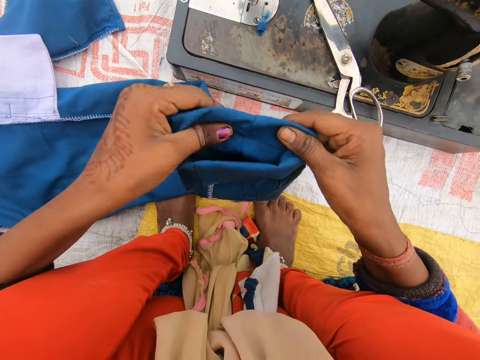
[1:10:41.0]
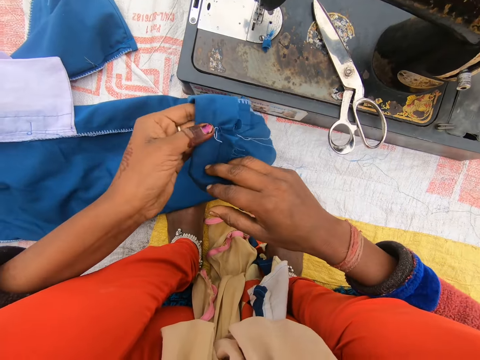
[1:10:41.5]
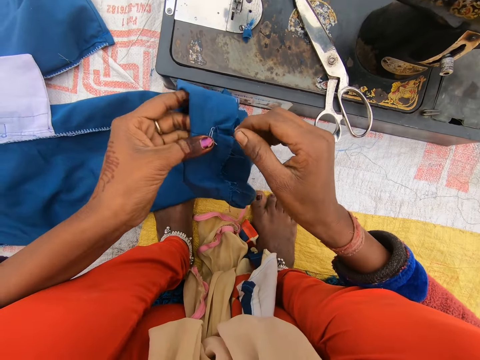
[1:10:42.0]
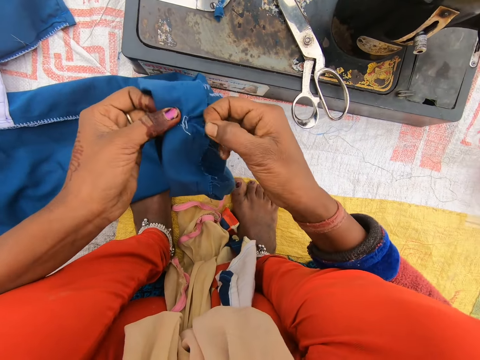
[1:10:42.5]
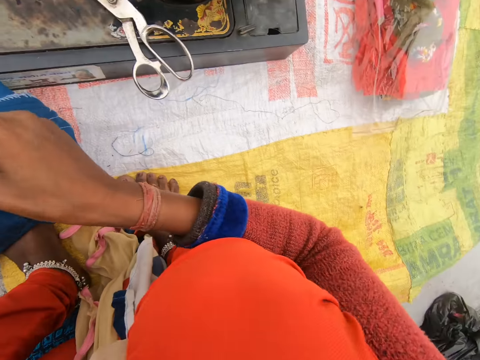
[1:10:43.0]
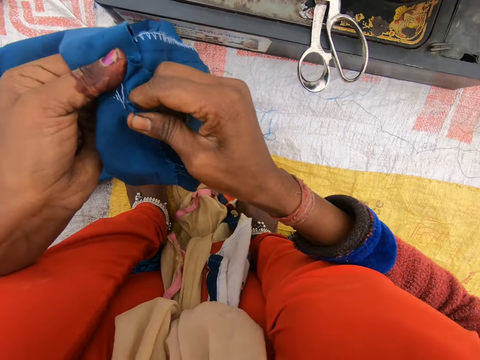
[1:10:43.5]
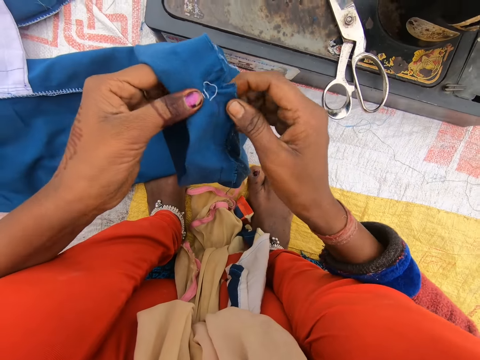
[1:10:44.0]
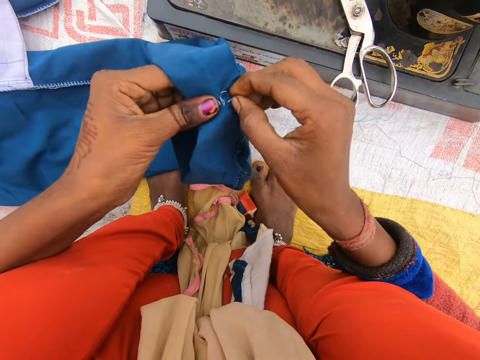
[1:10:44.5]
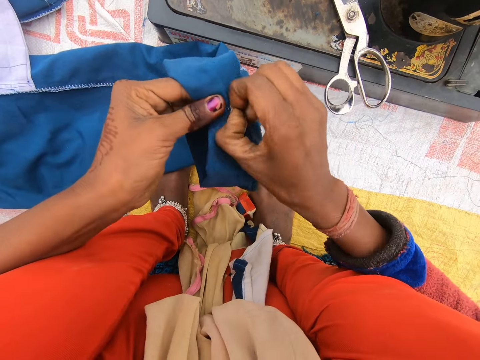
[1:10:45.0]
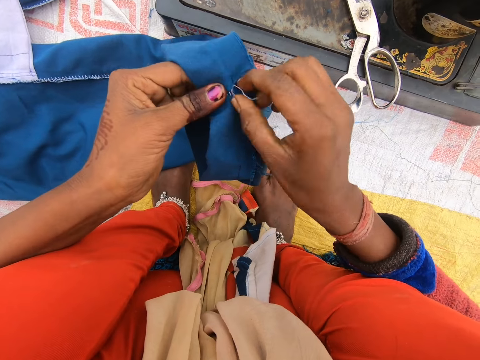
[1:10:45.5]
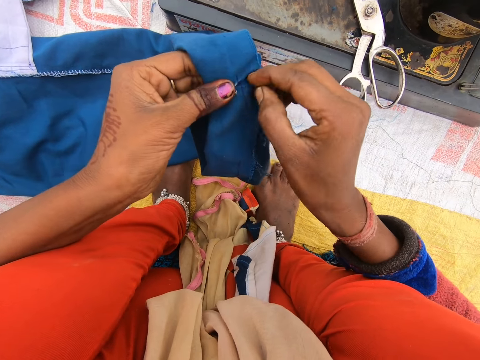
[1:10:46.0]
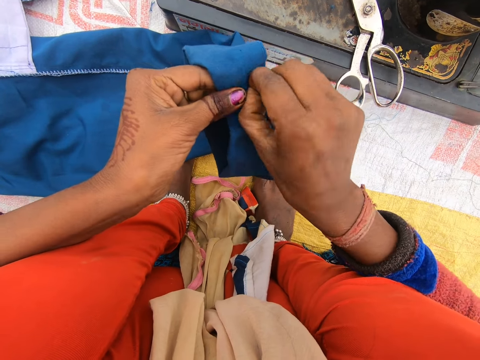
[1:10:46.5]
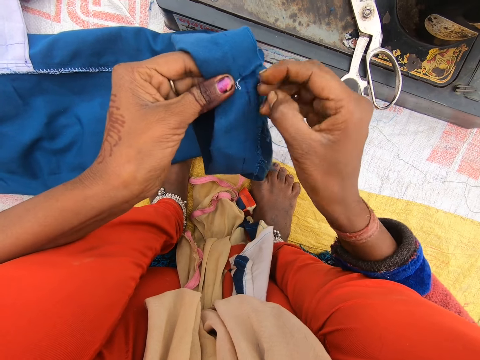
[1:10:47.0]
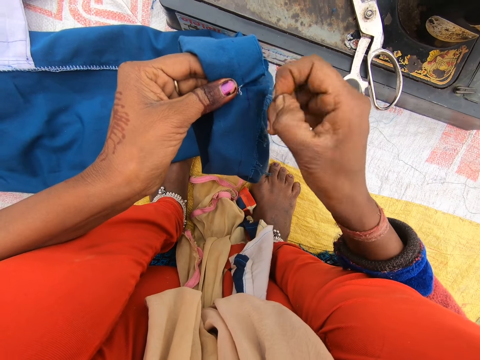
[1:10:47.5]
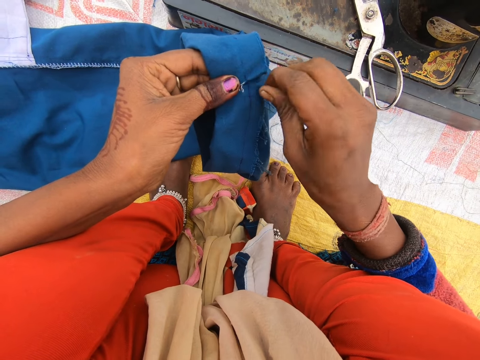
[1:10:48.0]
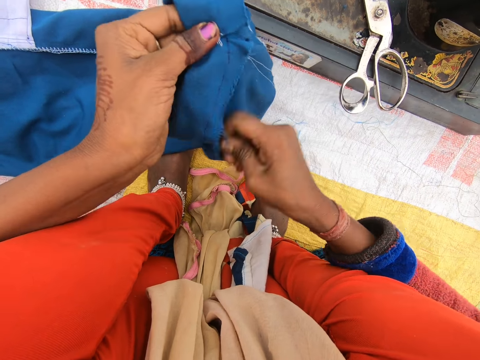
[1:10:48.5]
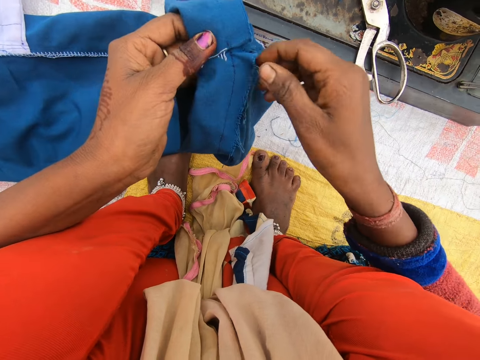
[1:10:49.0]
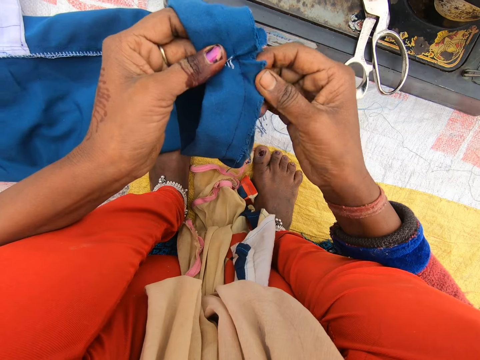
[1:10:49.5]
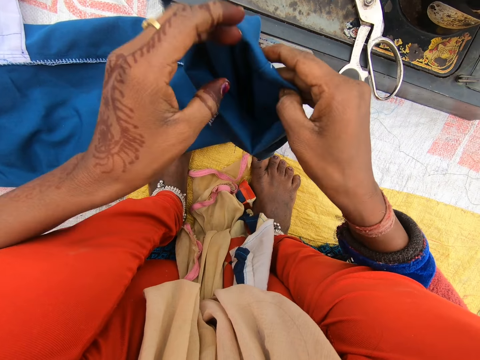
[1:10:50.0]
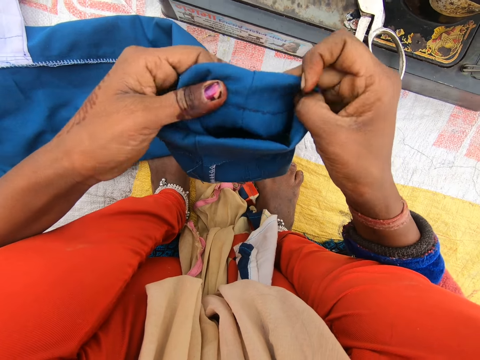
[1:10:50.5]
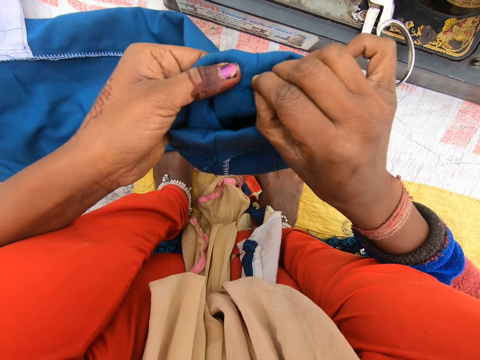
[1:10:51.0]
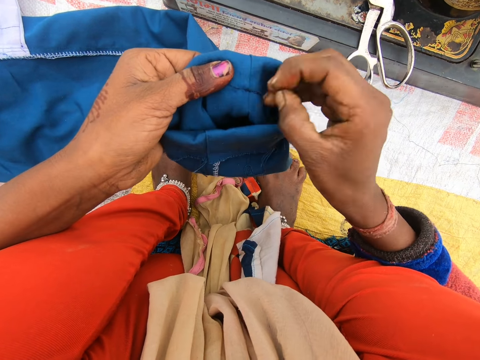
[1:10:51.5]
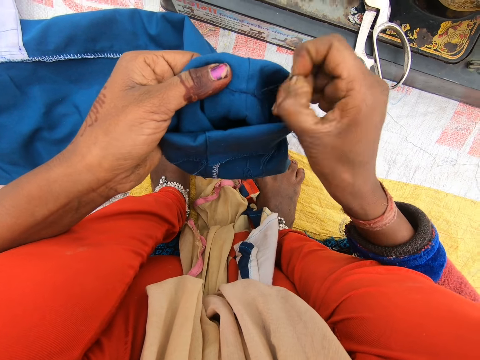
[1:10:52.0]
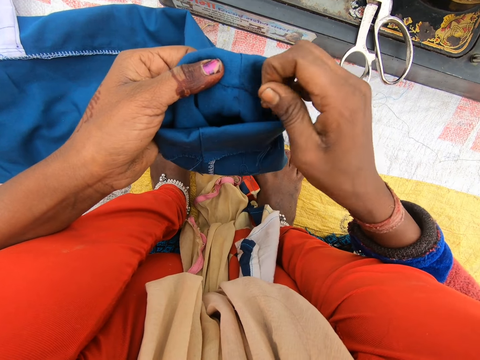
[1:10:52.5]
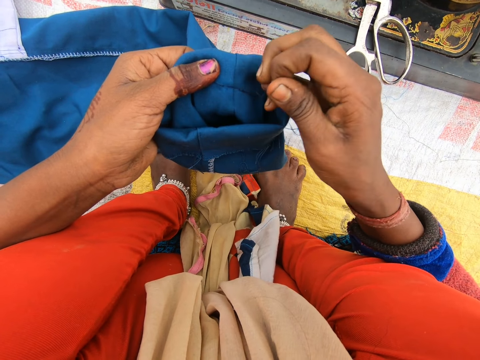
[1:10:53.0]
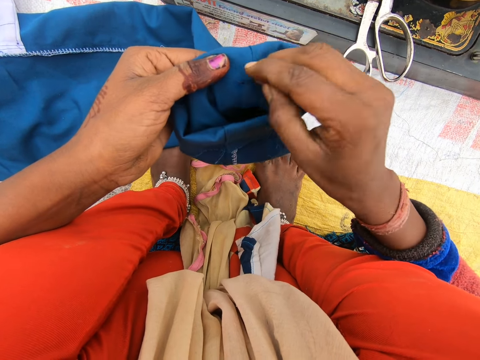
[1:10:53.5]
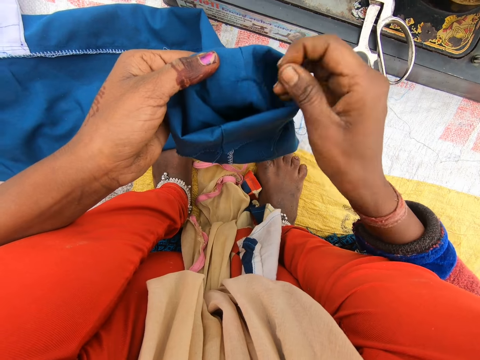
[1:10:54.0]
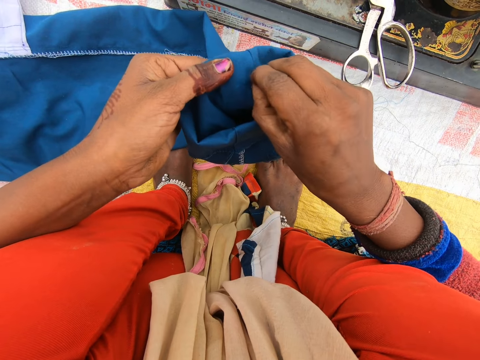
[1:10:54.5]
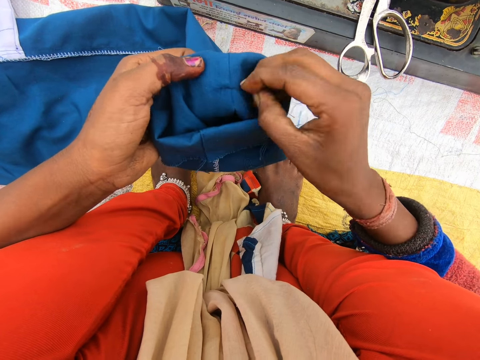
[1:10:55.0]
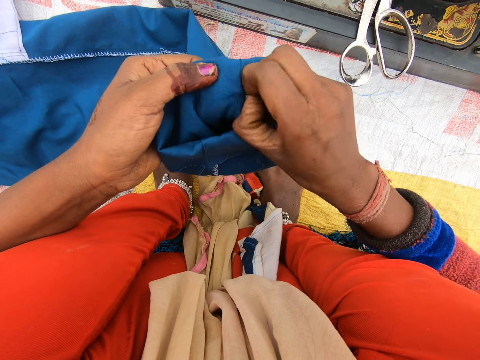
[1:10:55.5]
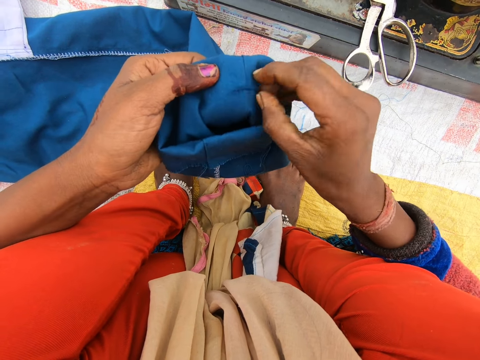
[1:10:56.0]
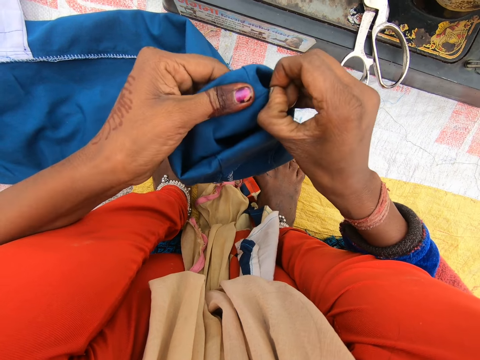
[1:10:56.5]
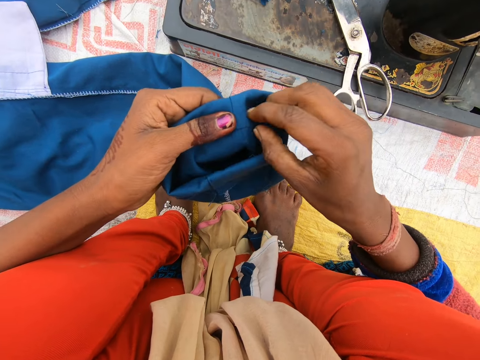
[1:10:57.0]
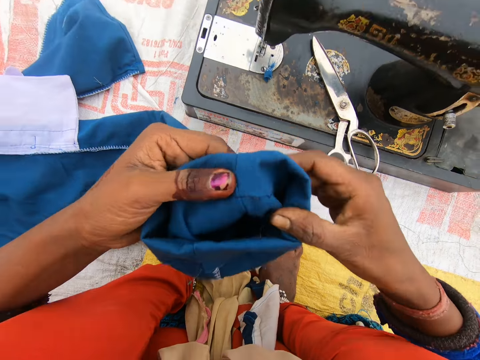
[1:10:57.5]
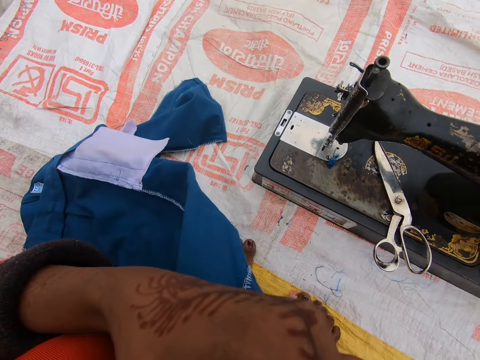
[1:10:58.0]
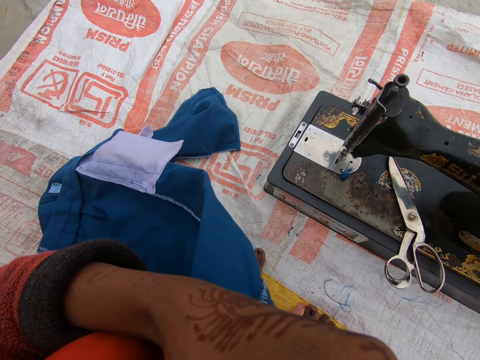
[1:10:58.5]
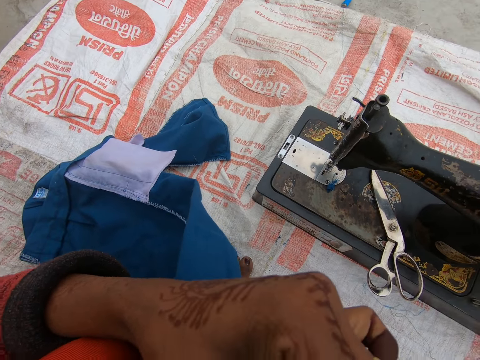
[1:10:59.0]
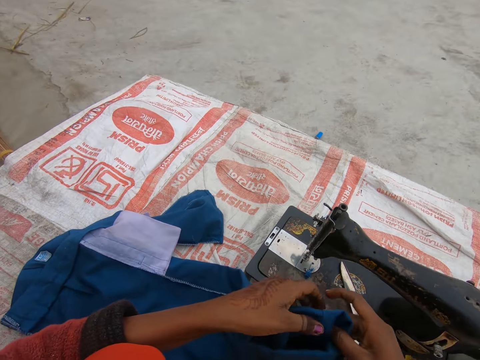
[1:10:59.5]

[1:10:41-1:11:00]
The camera wearer pulls the threads. They bite the cloth.

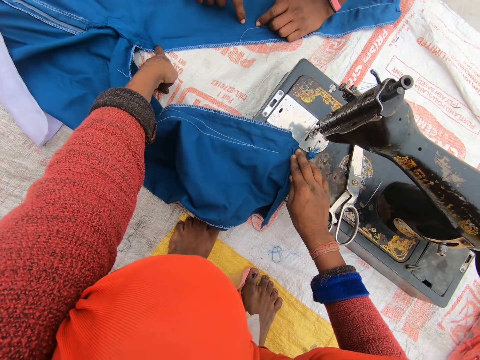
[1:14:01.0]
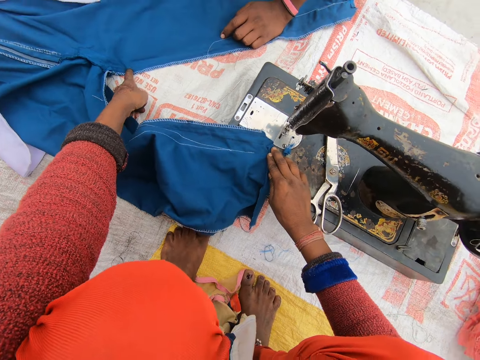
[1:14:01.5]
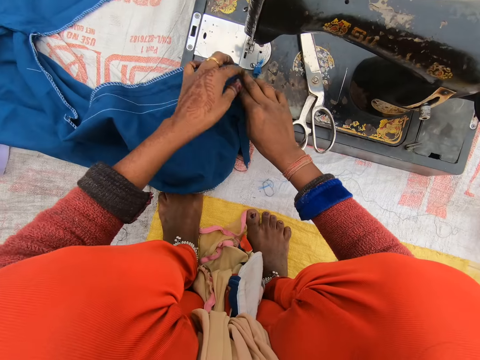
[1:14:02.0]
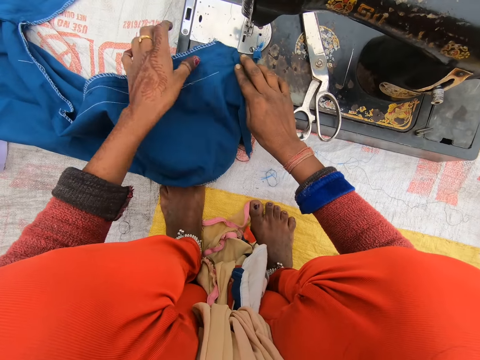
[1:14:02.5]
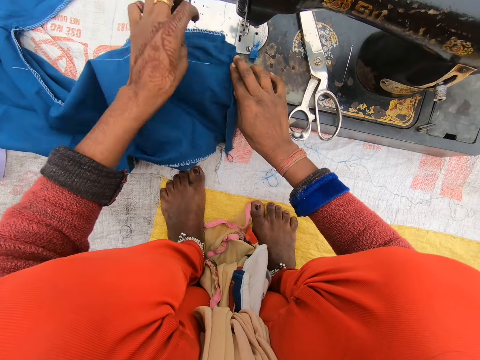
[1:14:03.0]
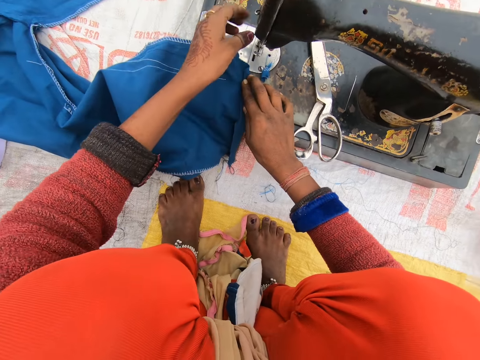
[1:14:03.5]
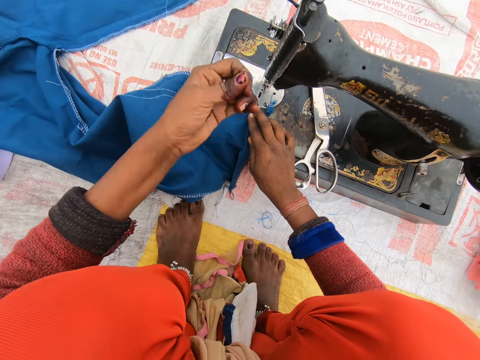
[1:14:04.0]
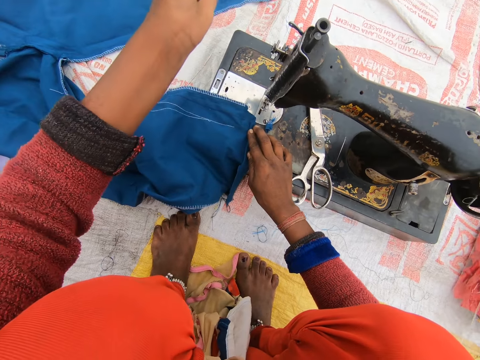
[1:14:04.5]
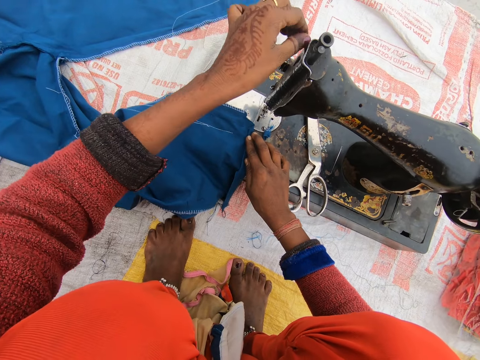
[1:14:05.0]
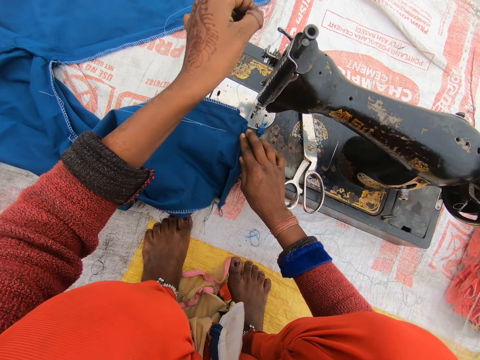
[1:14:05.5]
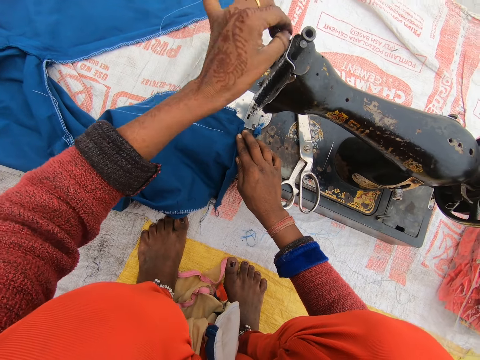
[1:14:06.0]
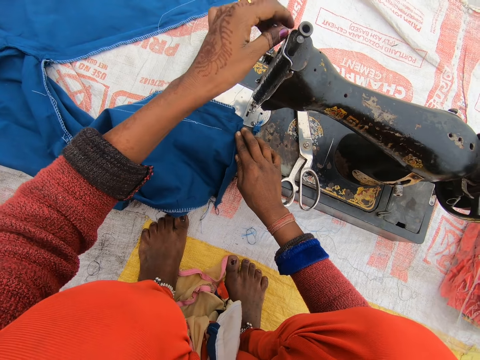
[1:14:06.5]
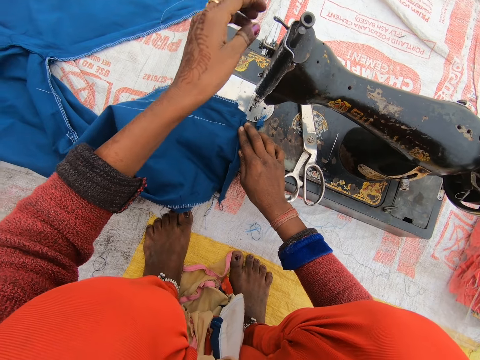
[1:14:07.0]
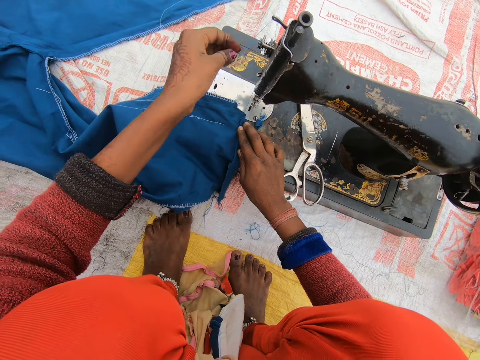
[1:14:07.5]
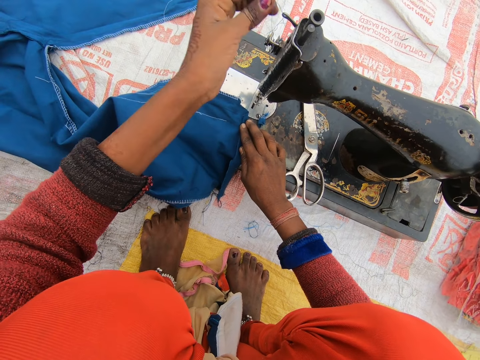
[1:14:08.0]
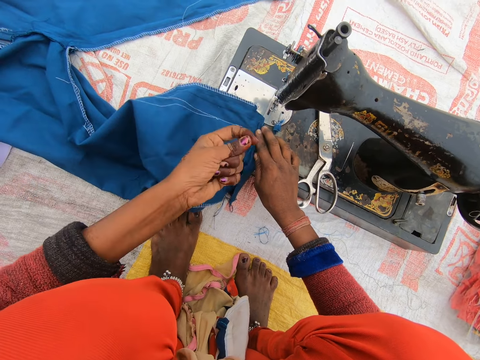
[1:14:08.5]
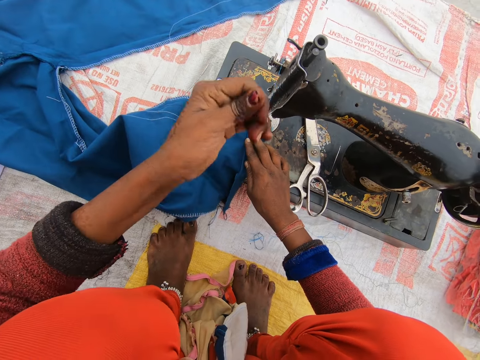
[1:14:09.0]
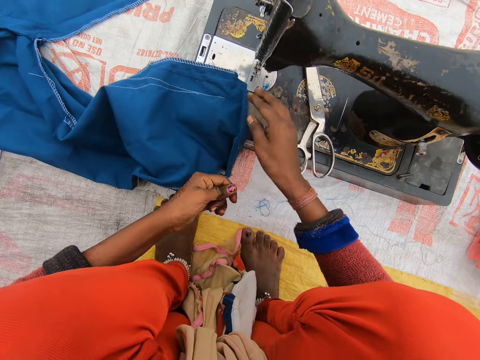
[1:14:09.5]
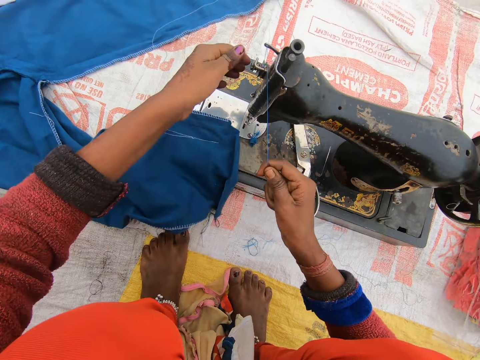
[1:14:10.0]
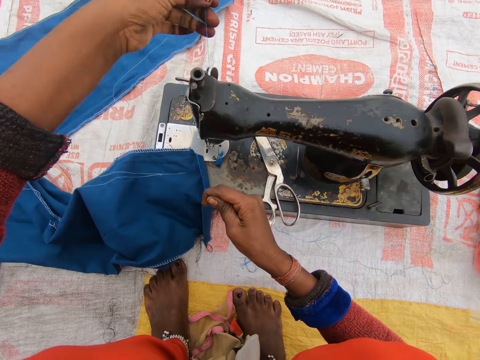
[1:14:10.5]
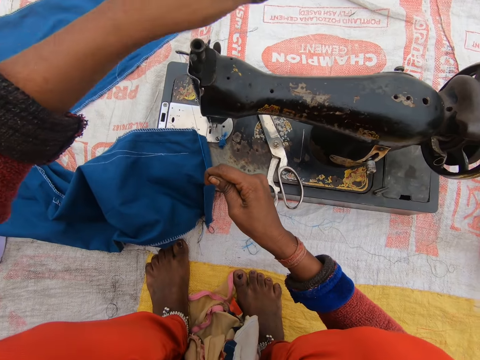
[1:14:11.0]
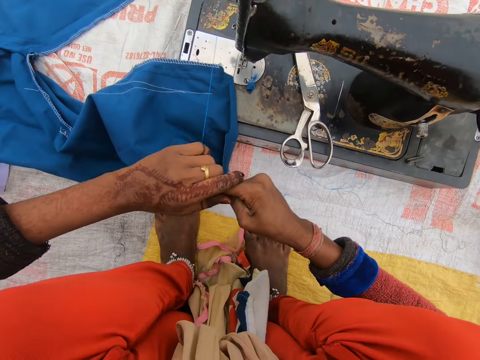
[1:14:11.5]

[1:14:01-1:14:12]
The camera wearer adjusts the trouser. They adjust the thread on the sewing machine. They straighten the thread.
